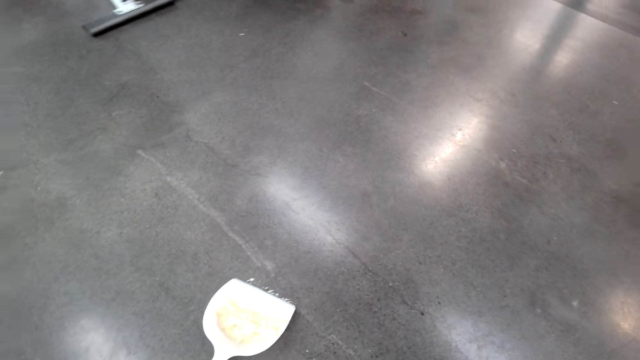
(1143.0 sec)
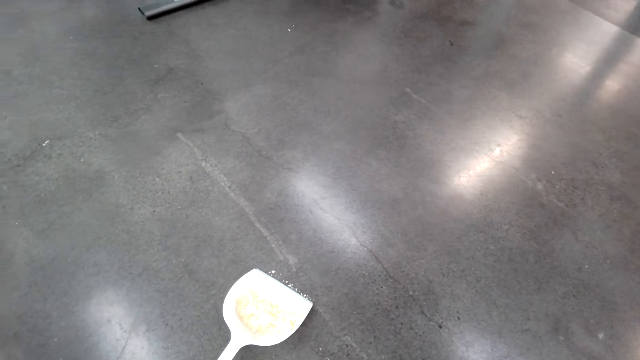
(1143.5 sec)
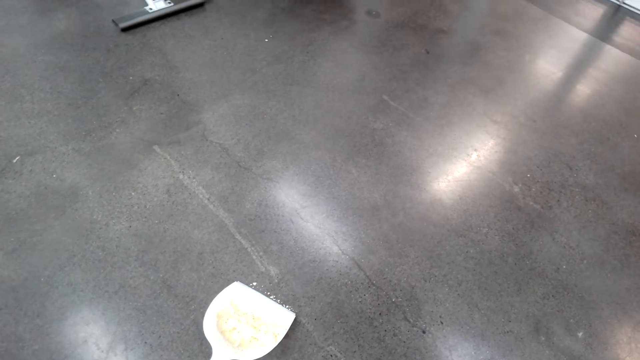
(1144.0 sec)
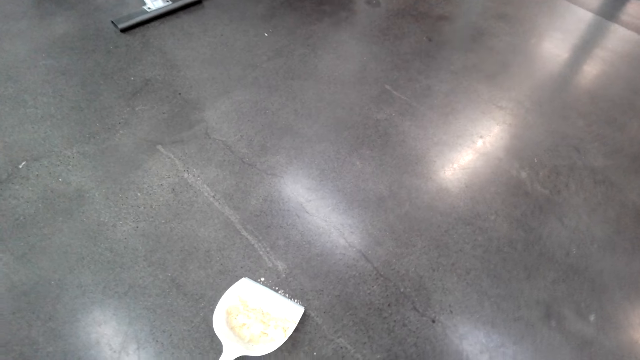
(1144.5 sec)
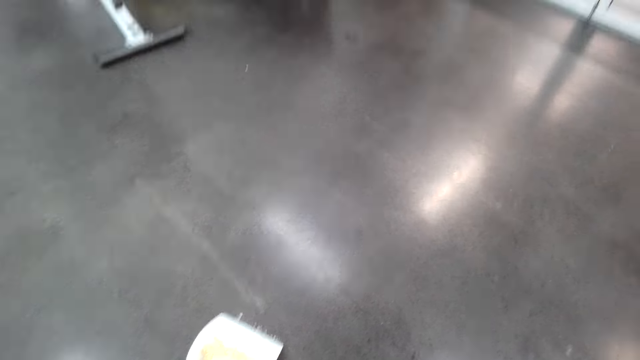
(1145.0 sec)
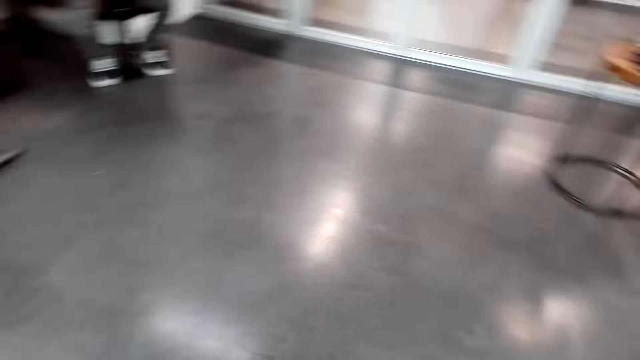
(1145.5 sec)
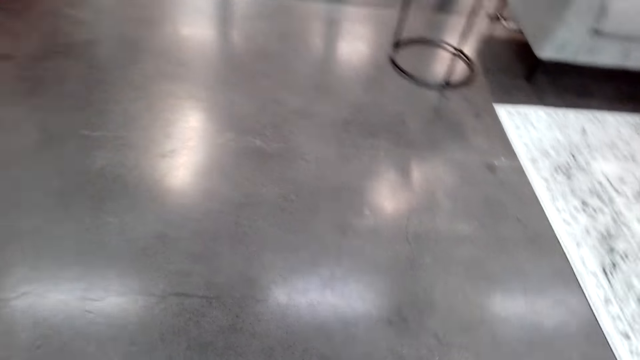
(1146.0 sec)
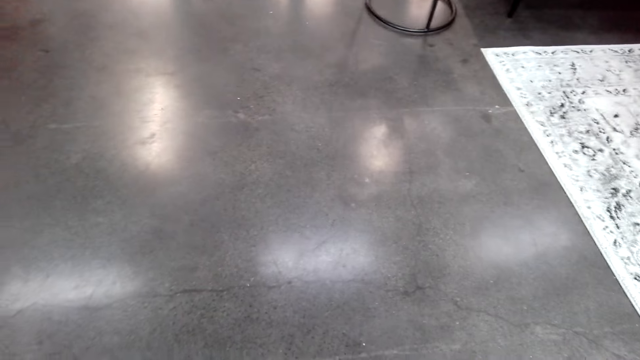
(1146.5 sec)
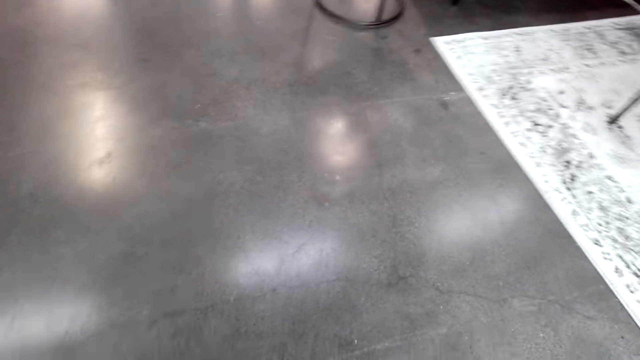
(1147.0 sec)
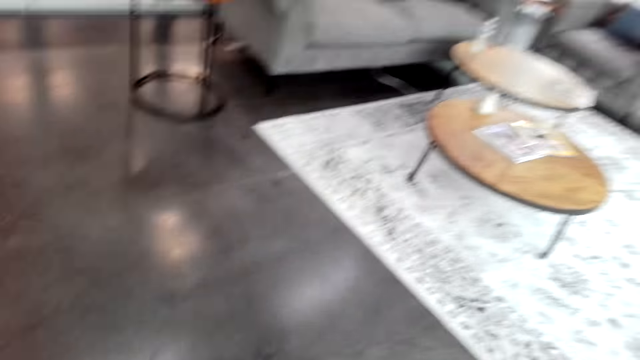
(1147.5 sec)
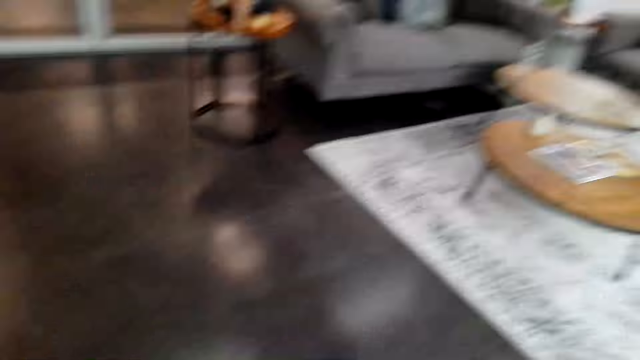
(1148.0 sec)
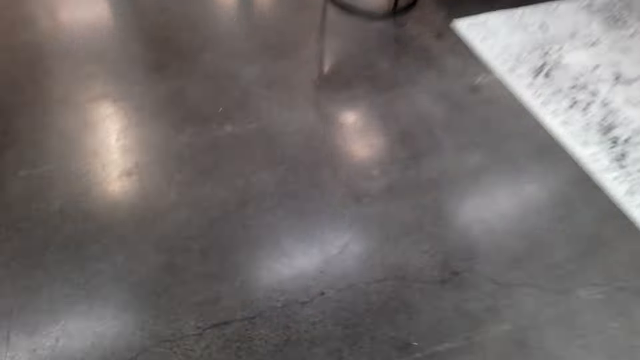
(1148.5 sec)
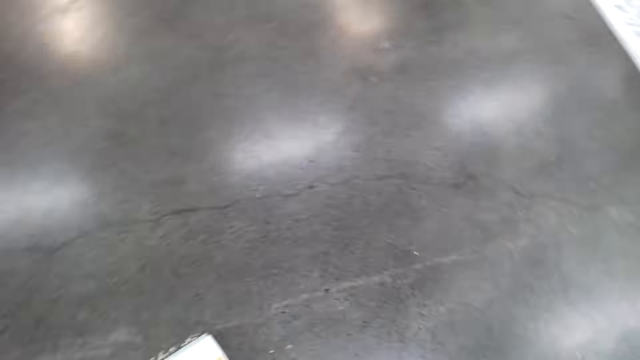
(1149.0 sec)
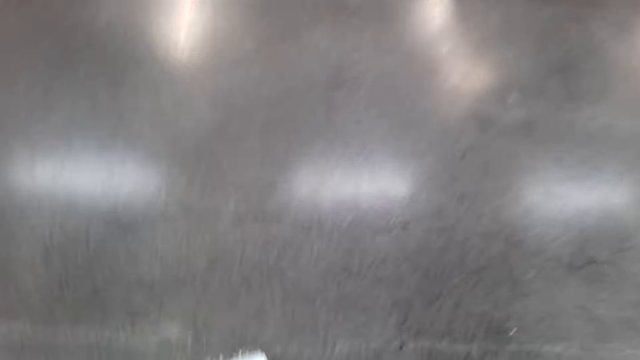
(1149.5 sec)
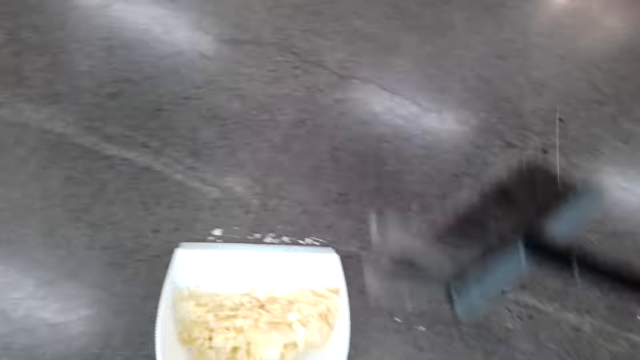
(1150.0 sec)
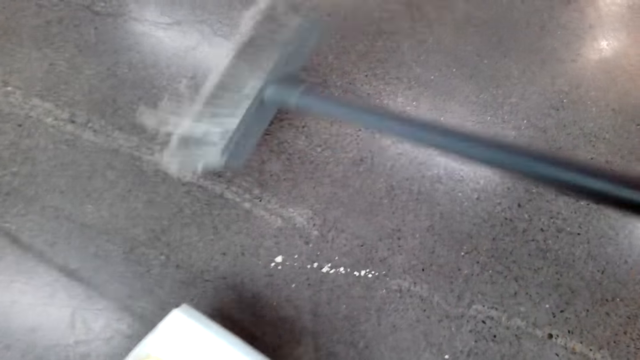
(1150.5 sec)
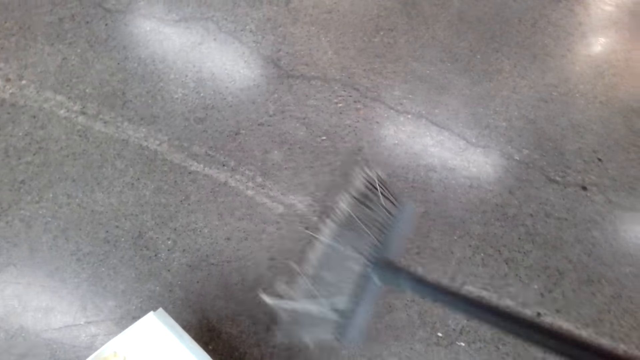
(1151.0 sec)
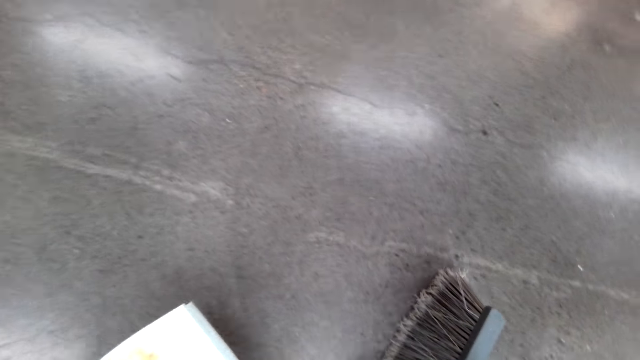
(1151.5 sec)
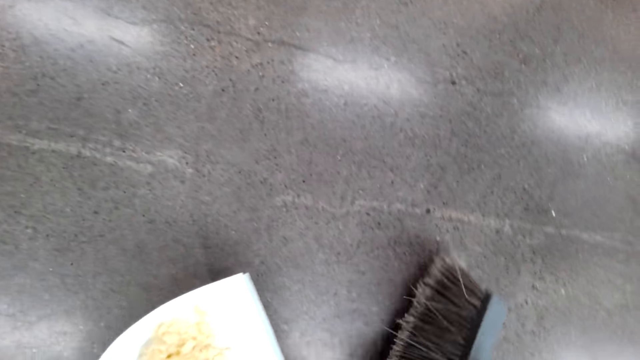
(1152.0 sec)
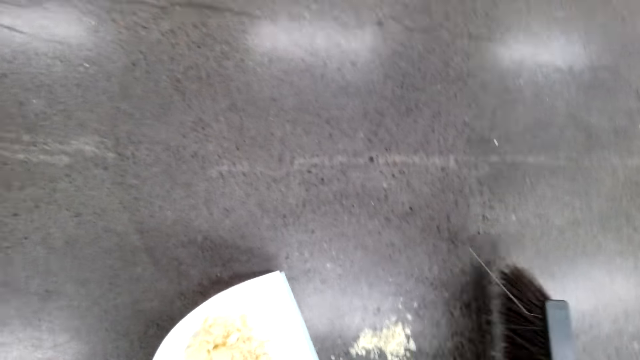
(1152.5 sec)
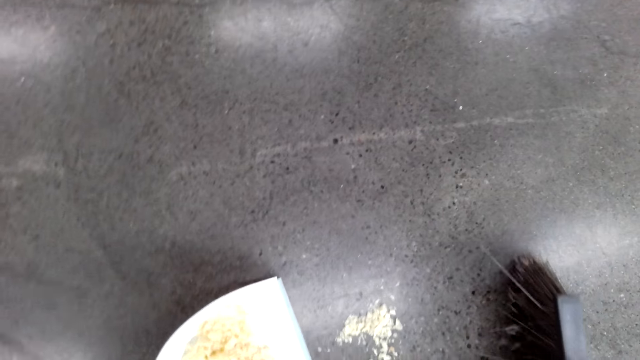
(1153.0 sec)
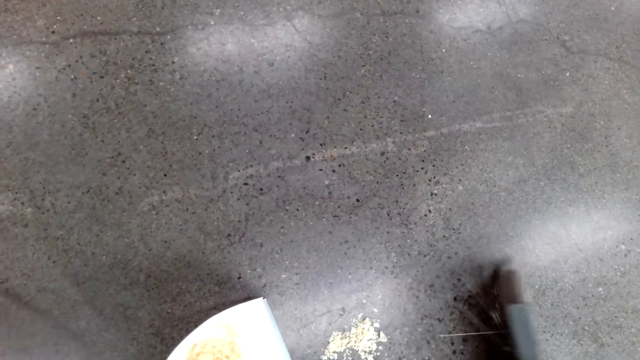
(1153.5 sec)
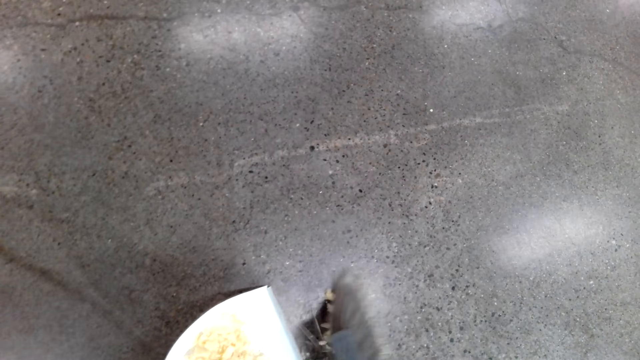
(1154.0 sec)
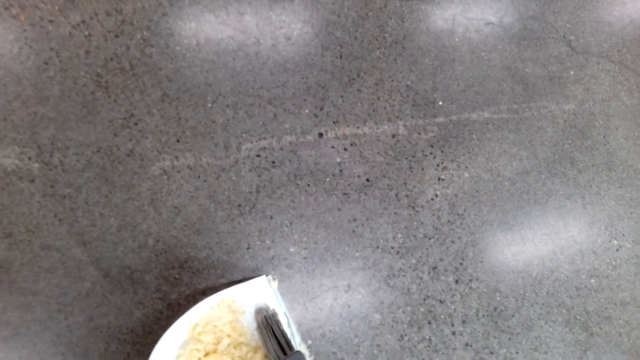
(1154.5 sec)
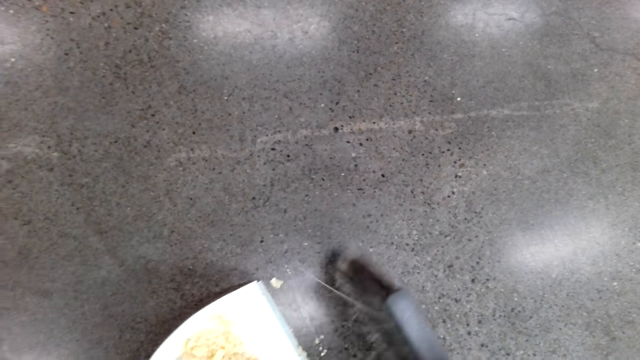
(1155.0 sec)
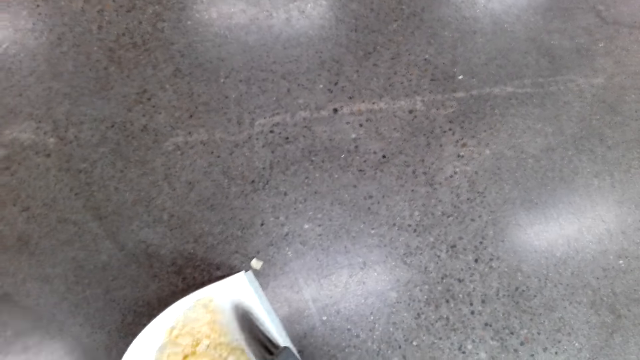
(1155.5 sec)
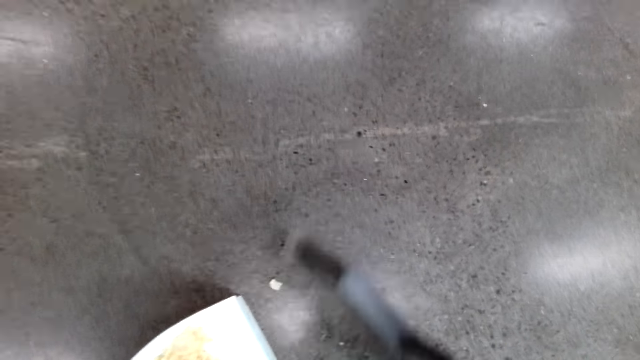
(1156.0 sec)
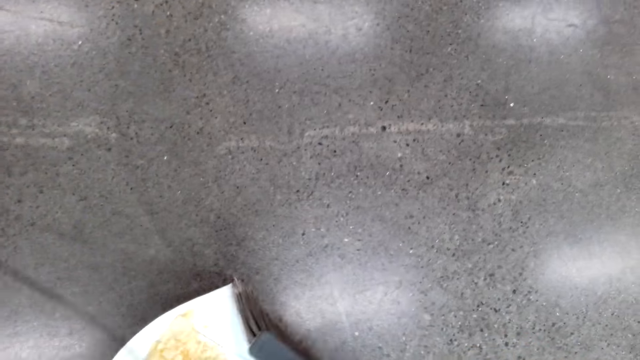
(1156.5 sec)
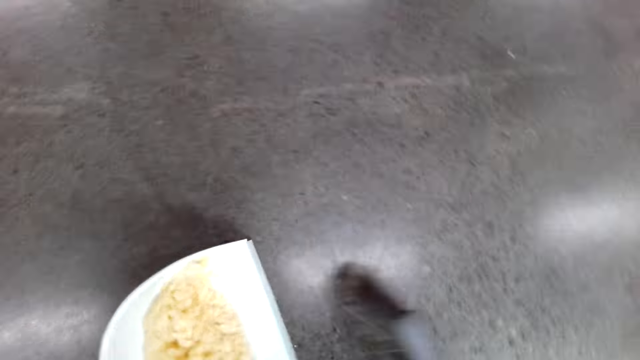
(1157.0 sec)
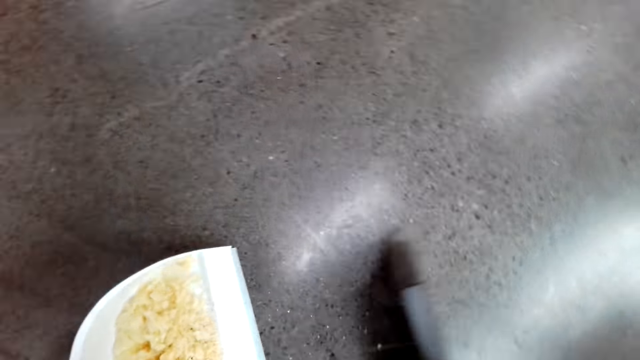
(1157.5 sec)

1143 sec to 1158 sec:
The camera wearer watches the background. They clean the floor. They put dirt in a dust pan.

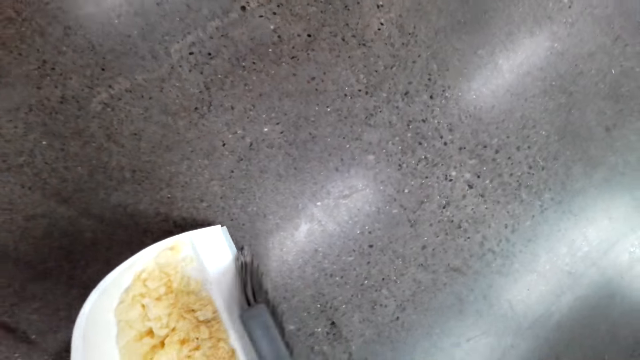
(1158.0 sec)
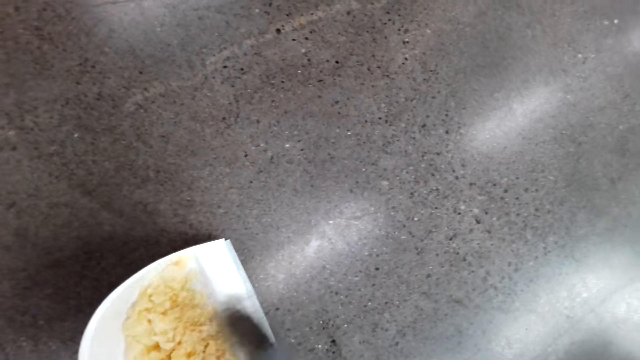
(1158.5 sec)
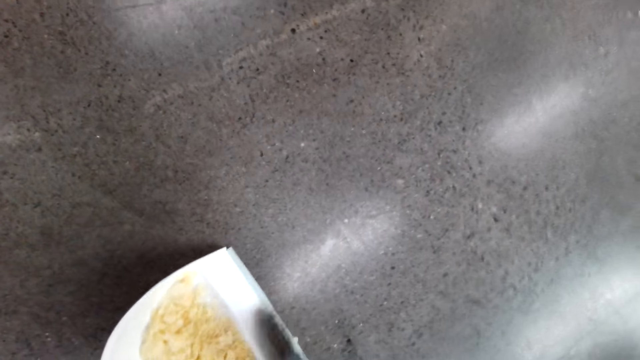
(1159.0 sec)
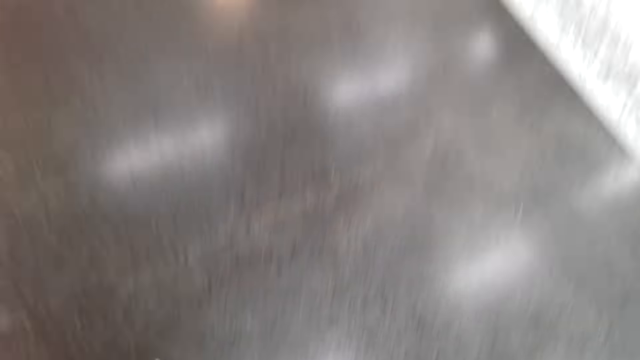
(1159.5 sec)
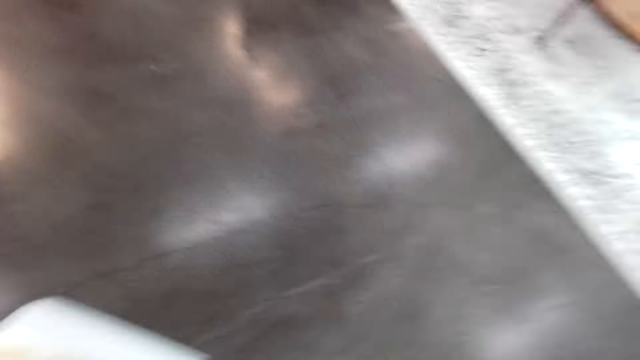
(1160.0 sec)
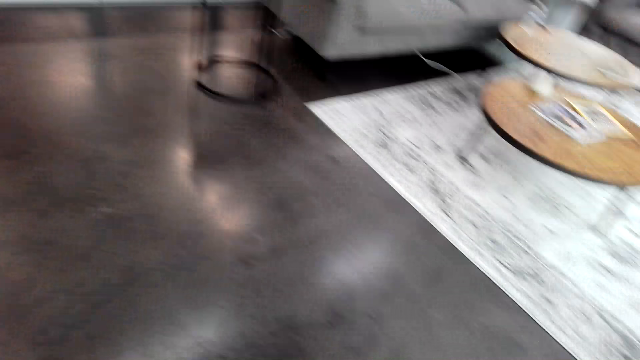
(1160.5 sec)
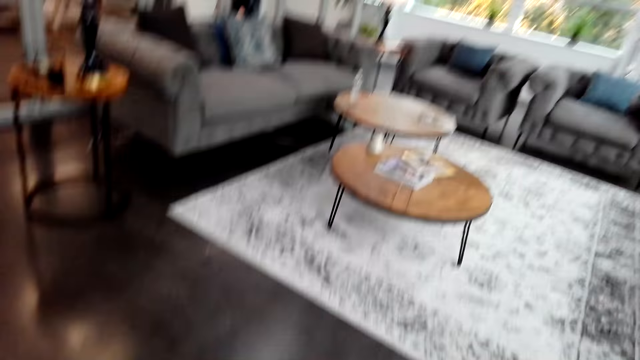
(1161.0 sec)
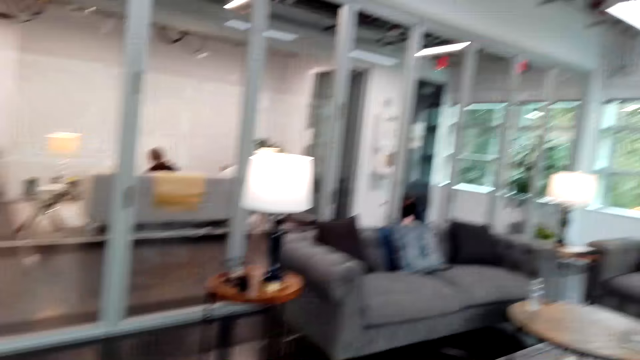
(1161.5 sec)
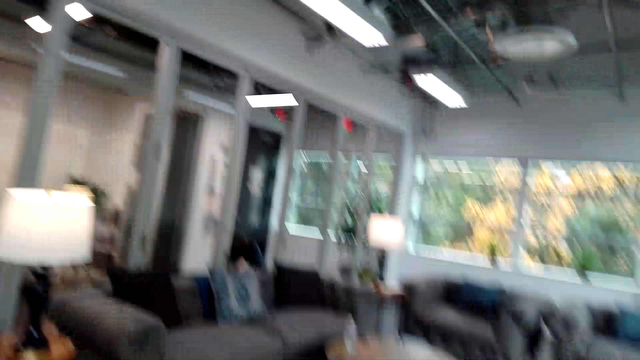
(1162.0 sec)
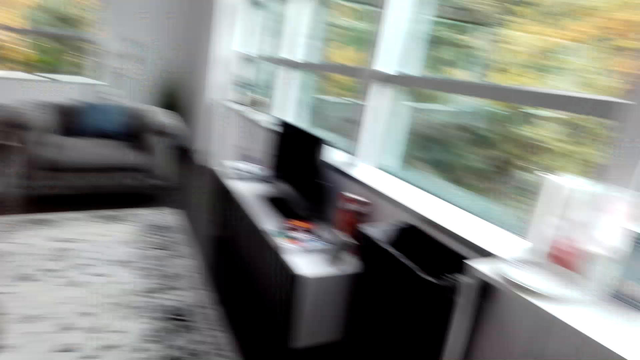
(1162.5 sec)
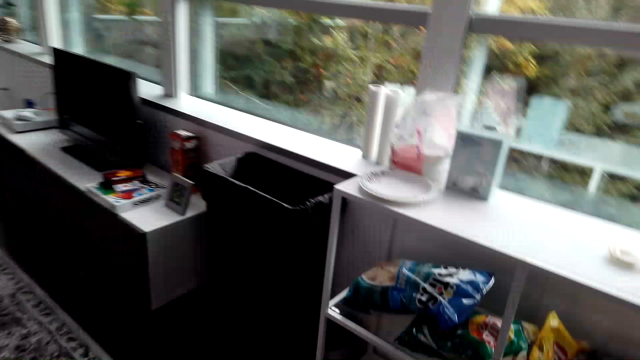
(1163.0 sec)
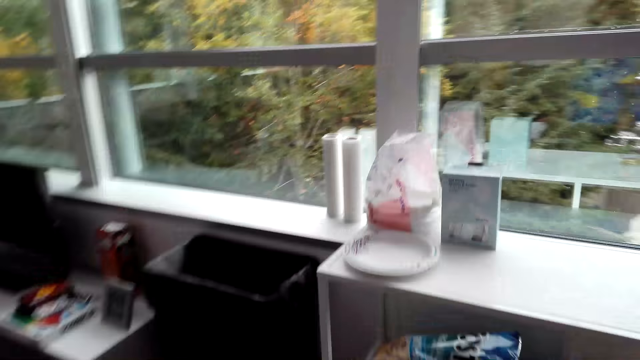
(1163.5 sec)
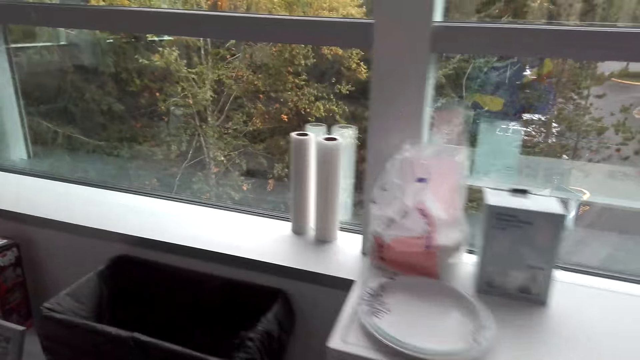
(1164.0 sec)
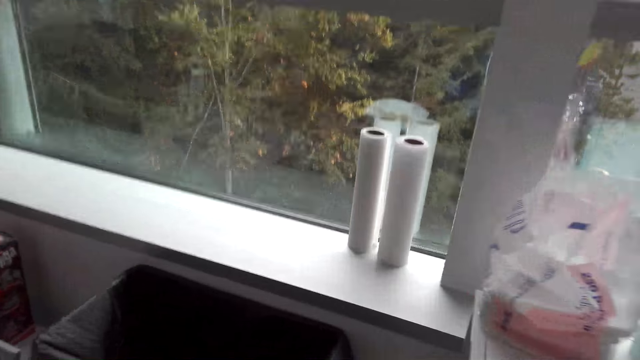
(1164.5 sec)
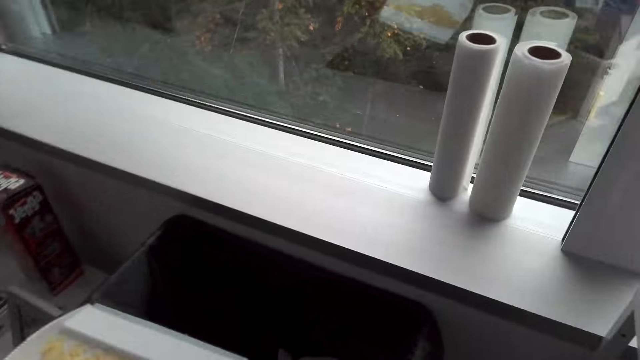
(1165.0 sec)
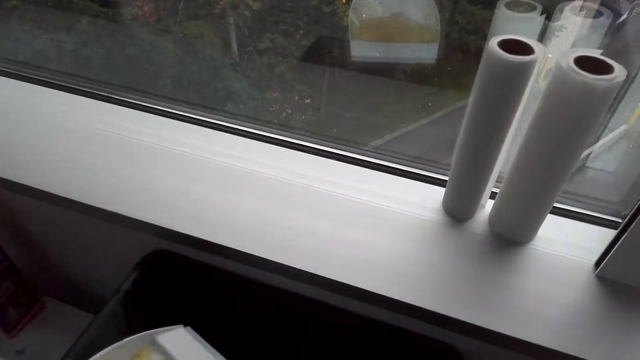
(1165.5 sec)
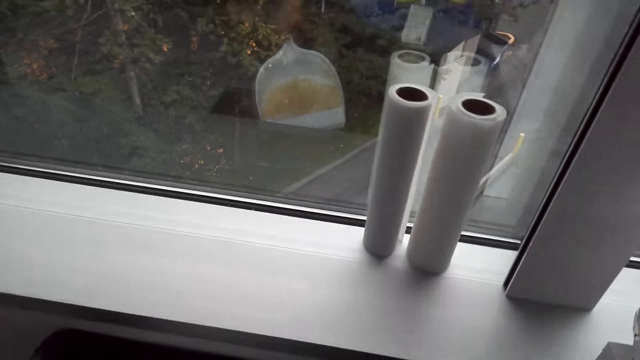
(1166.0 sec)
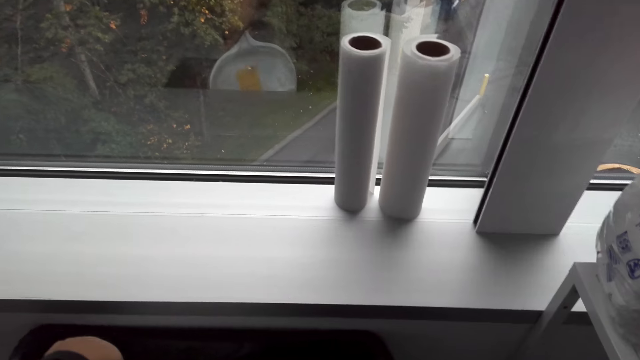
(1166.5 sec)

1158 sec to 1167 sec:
The camera wearer looks at the sofa. They put dirt in the garbage bin.
